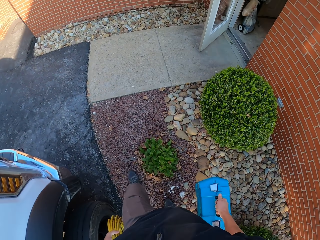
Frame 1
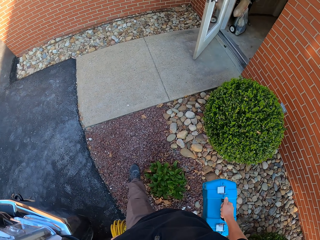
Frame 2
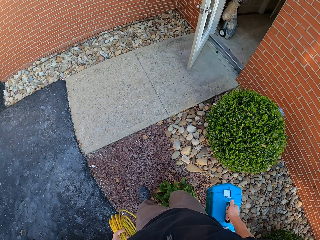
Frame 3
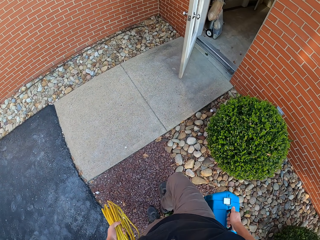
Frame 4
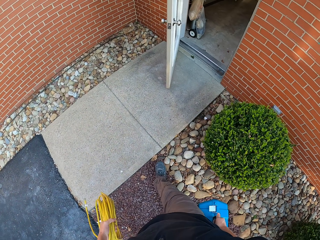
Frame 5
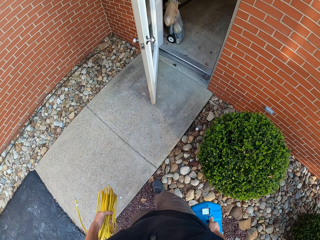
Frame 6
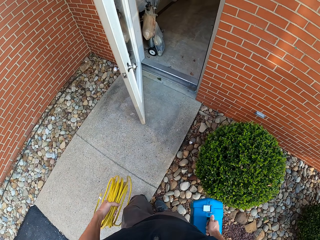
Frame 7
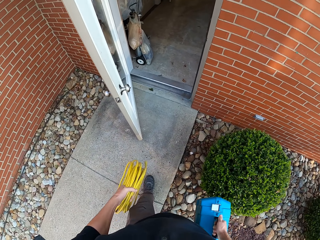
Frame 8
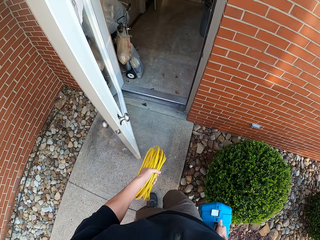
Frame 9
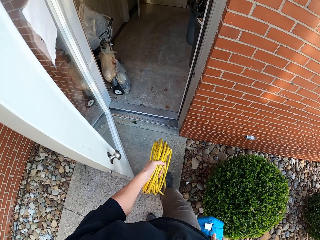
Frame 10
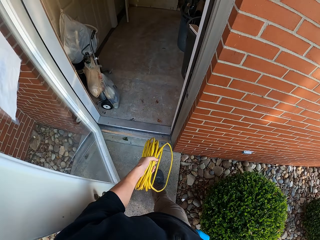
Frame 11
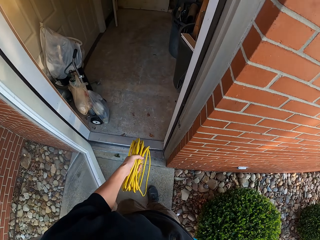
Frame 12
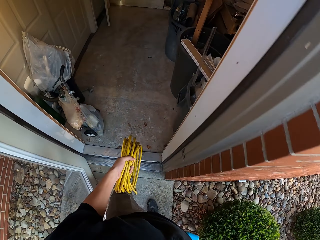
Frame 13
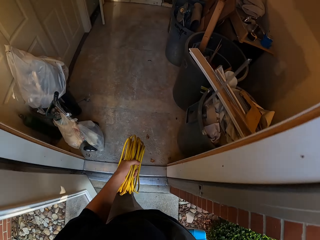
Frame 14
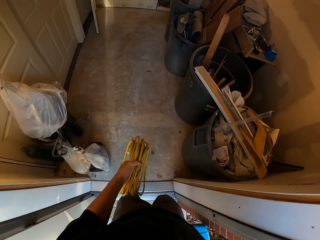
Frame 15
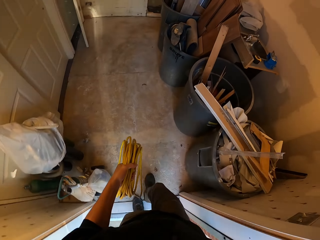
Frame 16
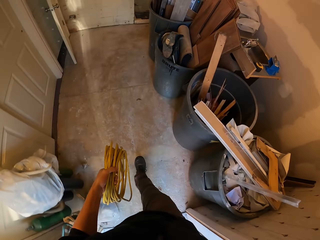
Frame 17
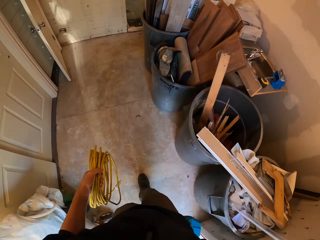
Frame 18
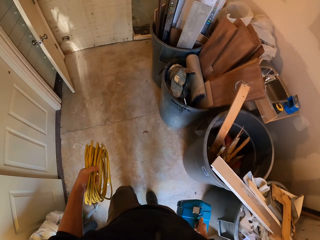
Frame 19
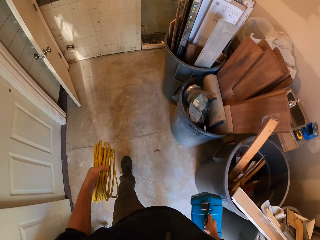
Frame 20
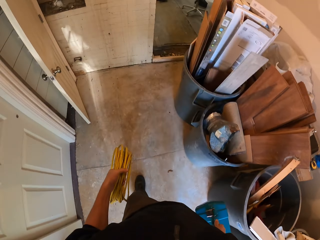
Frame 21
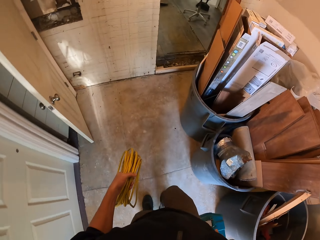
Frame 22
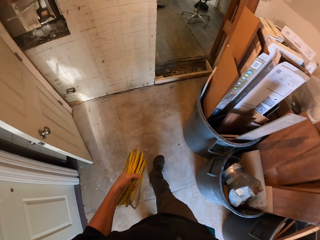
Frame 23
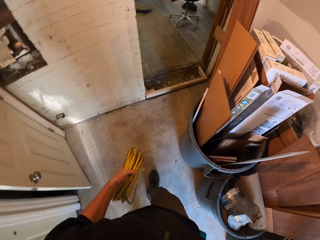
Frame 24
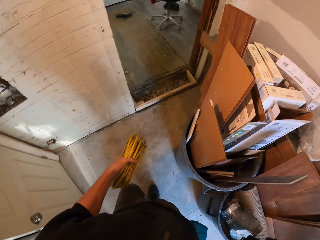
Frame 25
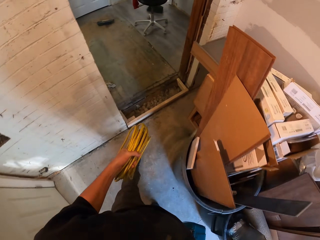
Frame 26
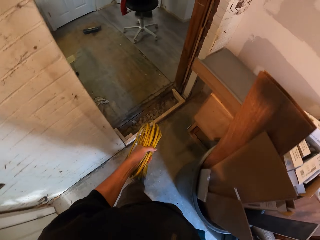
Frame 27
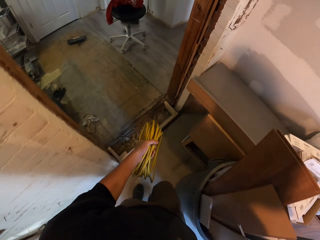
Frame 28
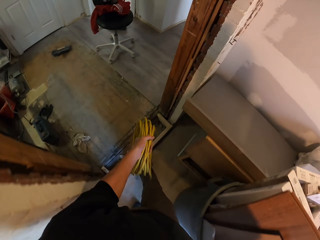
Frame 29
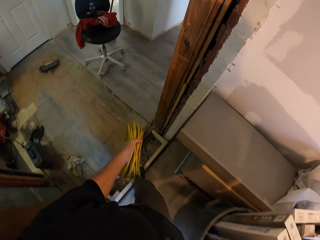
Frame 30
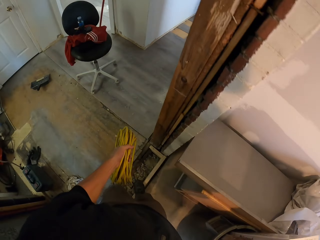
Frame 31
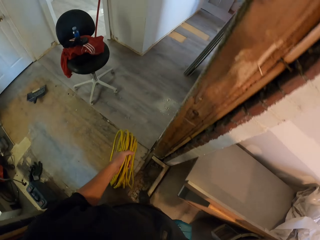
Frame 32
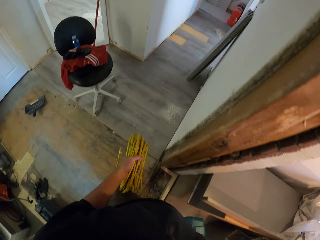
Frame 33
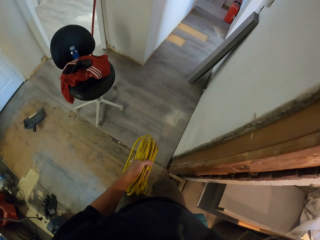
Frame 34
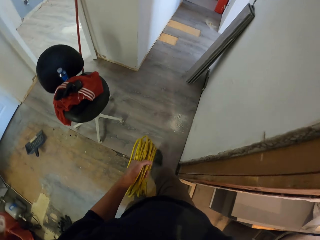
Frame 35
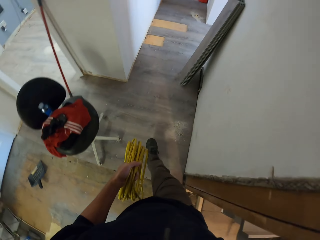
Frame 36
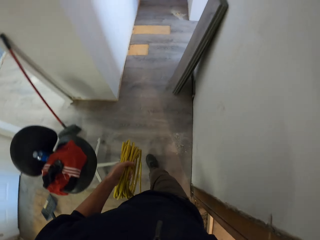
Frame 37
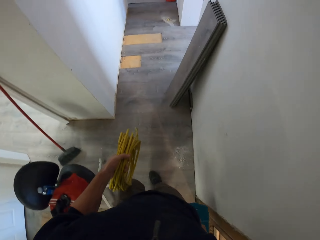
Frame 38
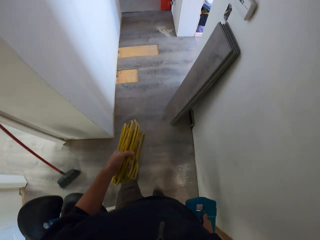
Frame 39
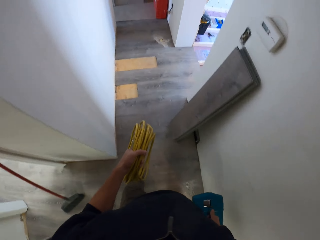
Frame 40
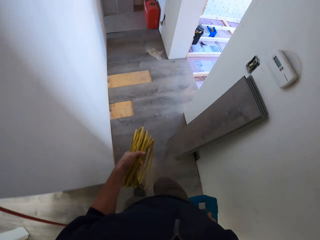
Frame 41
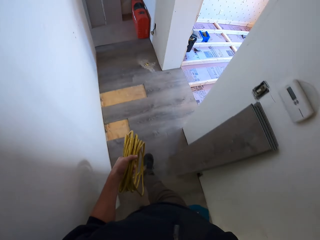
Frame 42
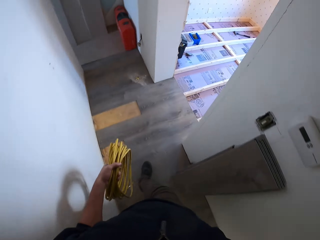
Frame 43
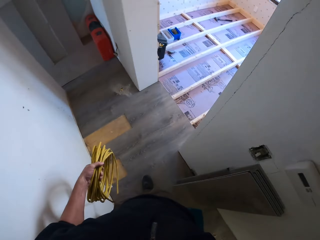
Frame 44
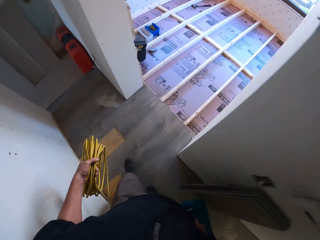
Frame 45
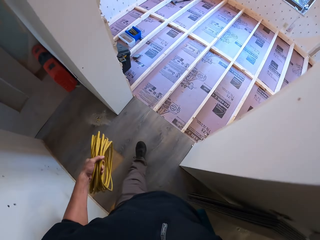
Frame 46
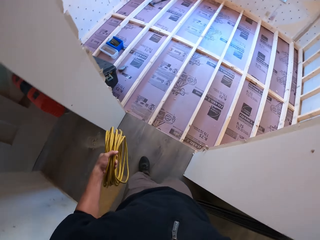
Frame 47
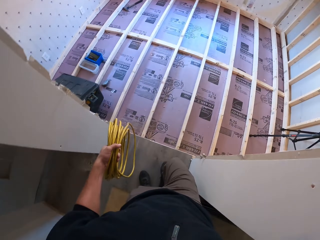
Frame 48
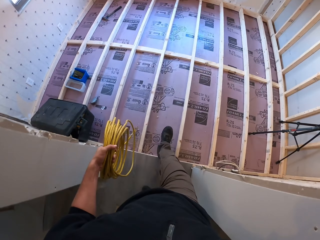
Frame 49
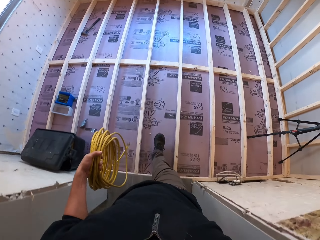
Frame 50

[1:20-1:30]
The camera wearer walks into the house. They walk in the veranda. They walk into a room.

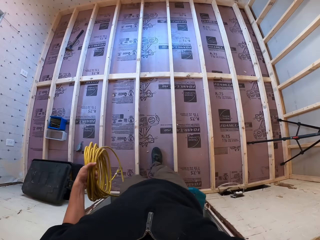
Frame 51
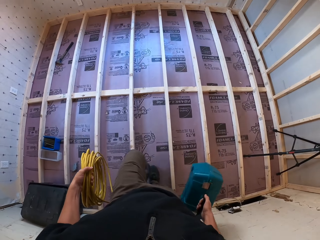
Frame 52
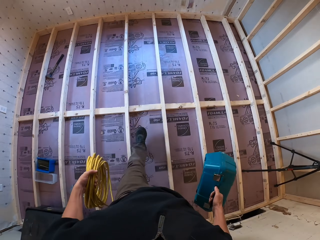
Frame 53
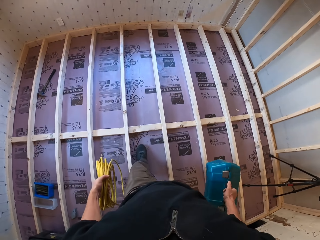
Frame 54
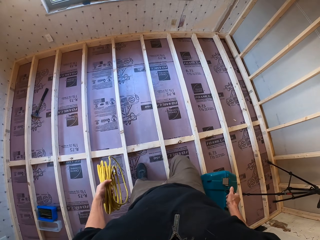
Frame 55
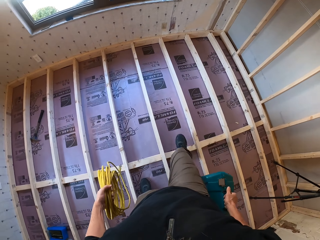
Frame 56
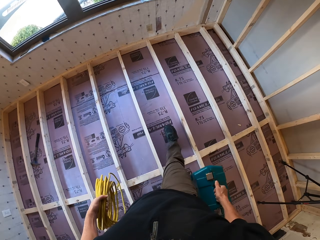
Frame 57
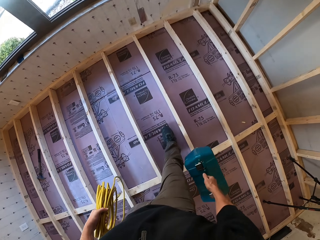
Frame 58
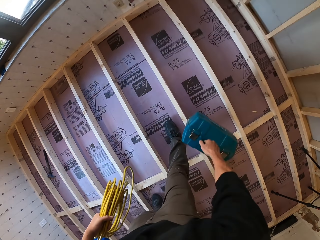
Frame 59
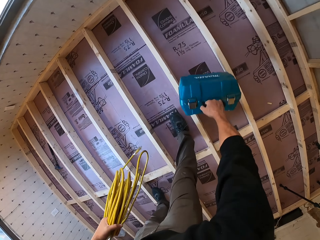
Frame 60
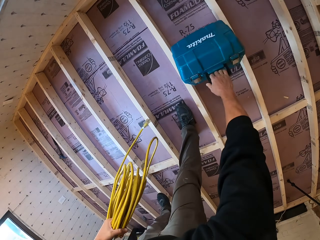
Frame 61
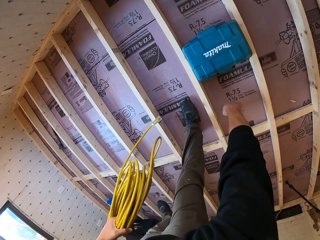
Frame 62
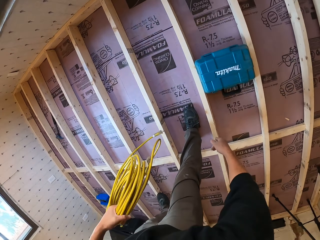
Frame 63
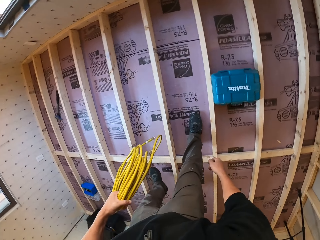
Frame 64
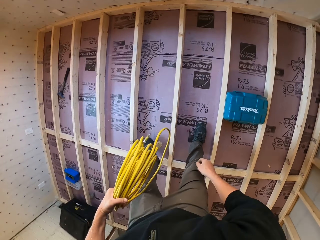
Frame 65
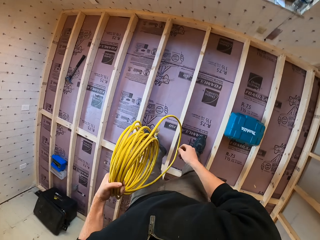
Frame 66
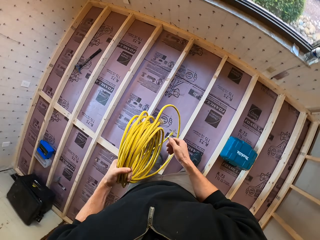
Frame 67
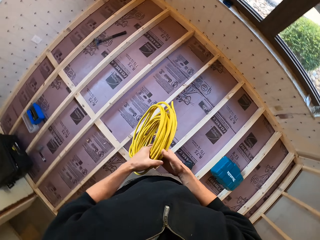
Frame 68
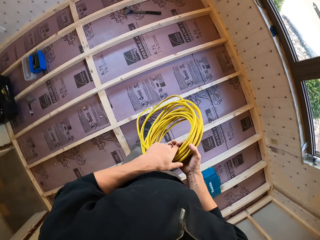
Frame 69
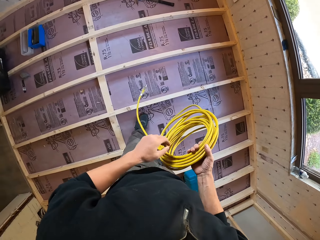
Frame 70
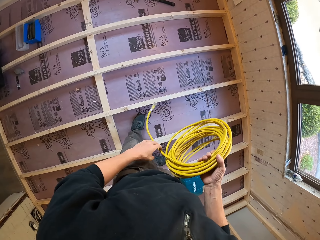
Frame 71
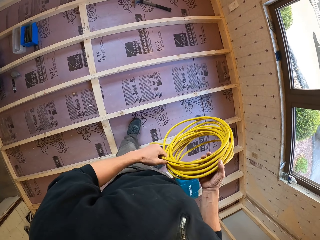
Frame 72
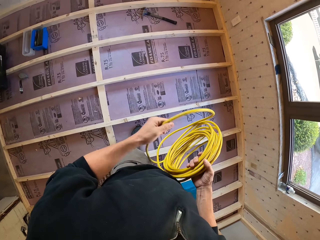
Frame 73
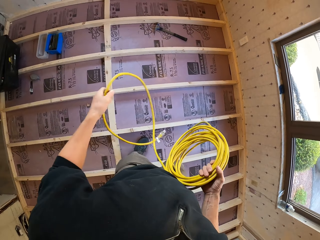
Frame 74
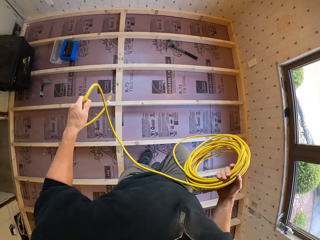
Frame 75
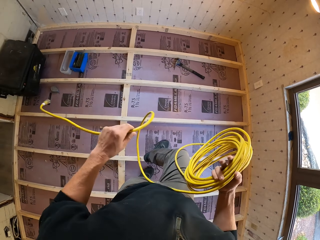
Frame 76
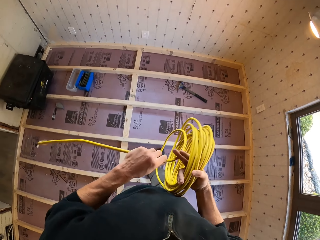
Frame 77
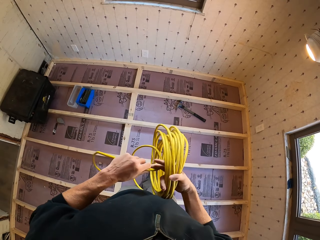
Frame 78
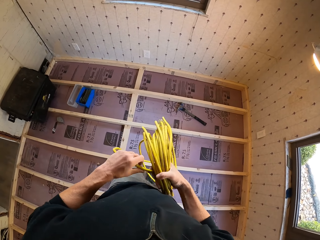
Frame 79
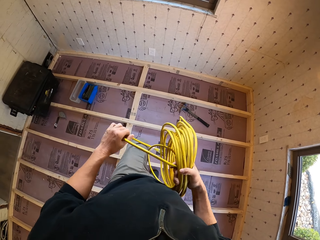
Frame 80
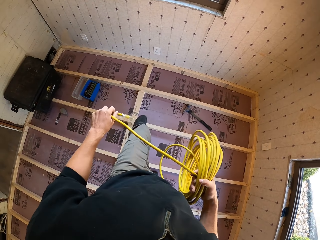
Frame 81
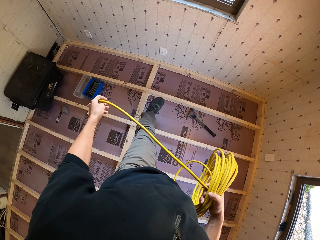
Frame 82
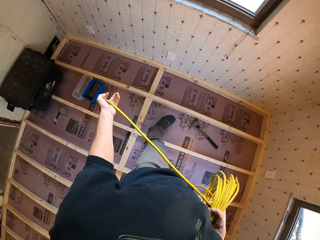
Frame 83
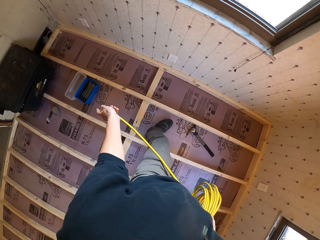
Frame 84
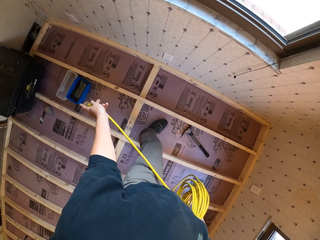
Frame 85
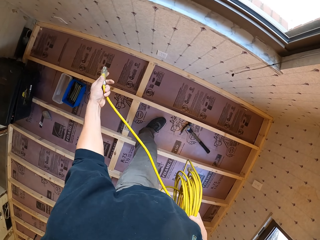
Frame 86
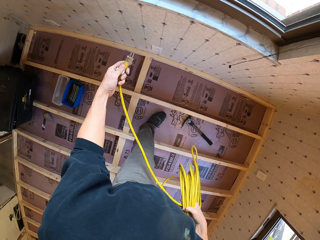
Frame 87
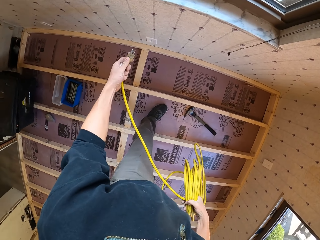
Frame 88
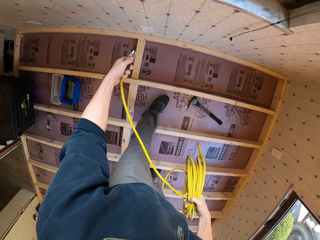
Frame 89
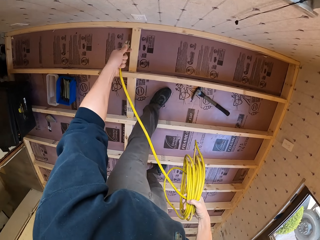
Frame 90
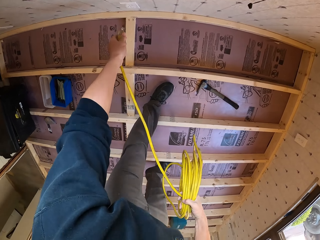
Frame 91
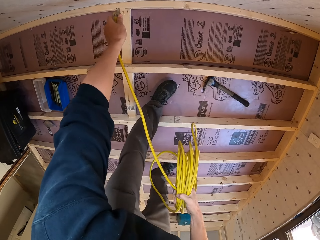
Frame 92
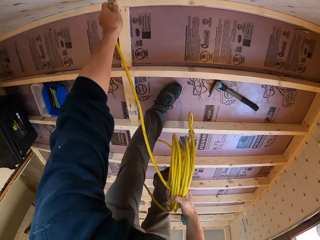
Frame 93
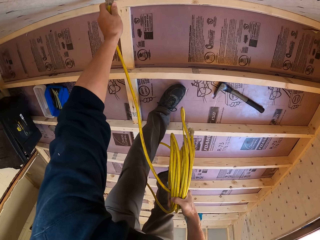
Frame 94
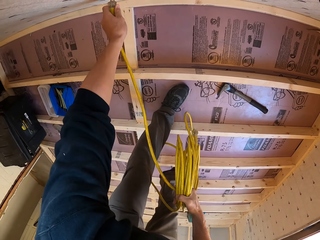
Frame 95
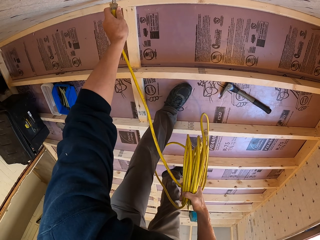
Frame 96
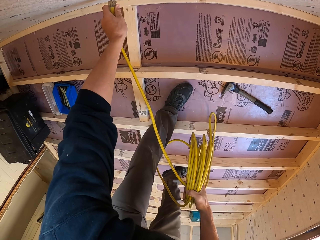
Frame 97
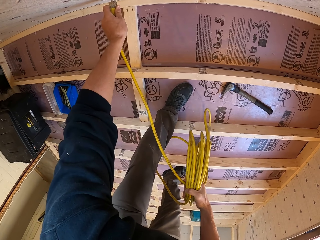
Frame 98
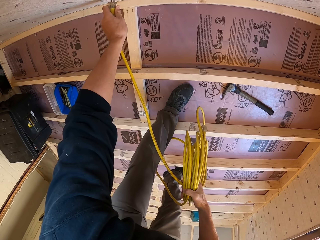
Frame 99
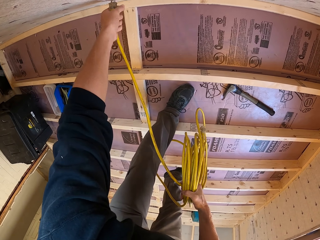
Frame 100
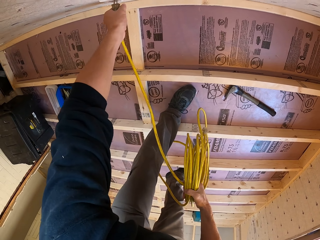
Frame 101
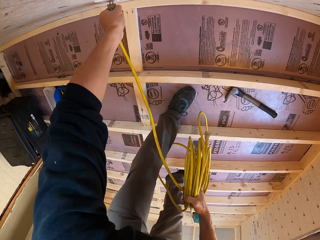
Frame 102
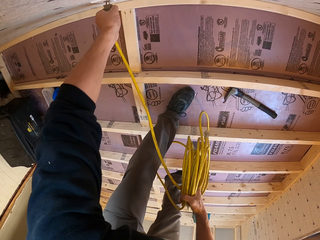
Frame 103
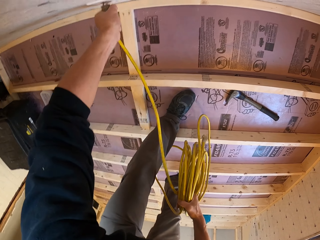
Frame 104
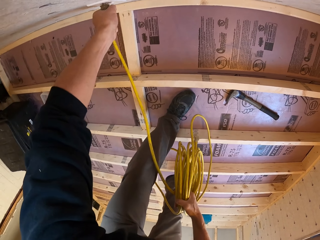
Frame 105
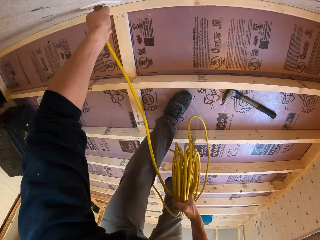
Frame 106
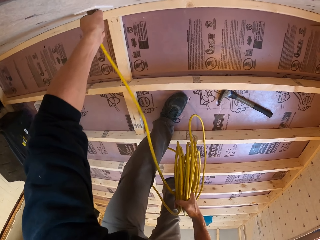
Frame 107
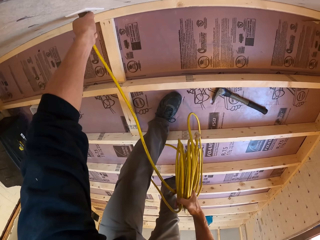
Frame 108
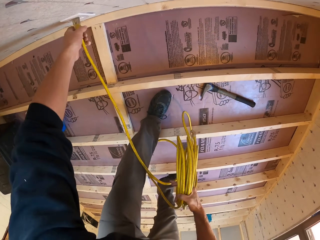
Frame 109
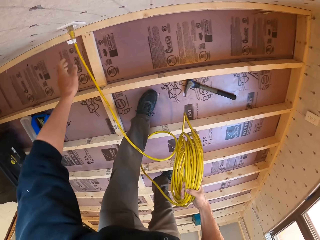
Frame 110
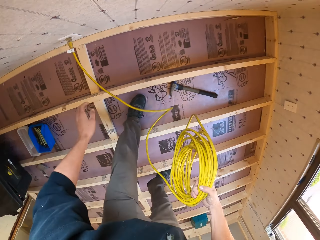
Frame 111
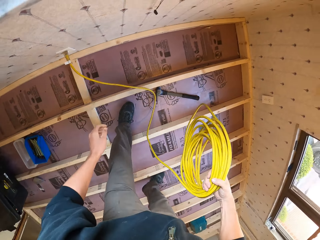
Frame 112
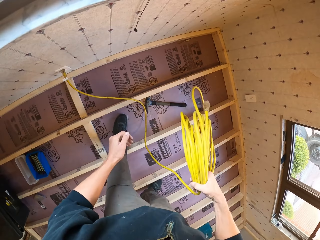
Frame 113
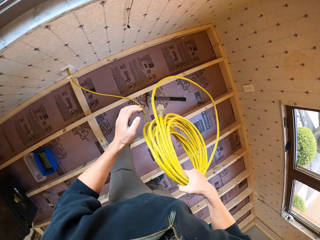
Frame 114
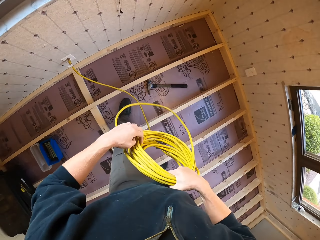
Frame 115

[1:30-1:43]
The camera wearer puts the tool case on the floor. They unfold the power cable, walk on the wooden foundation, and connect the power cable to a power outlet.
